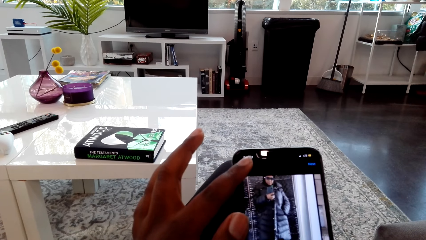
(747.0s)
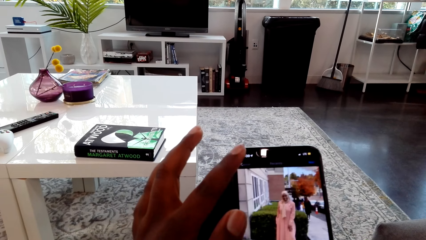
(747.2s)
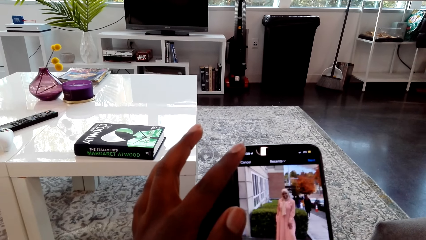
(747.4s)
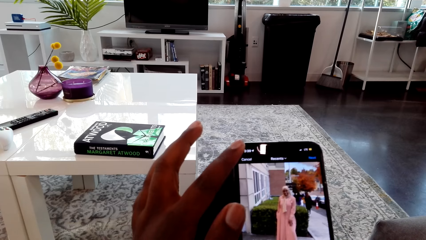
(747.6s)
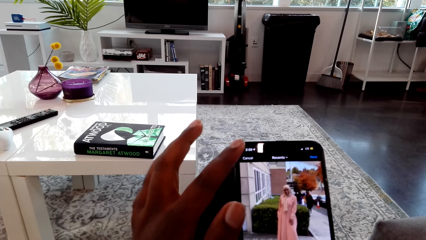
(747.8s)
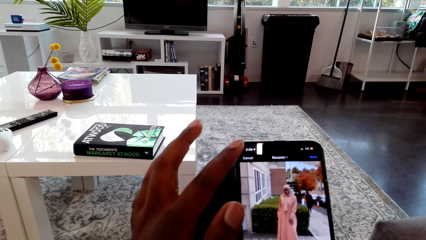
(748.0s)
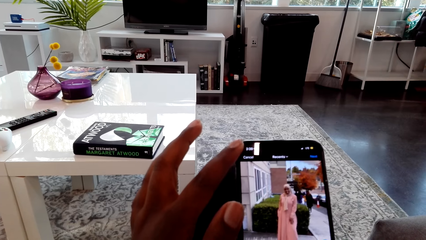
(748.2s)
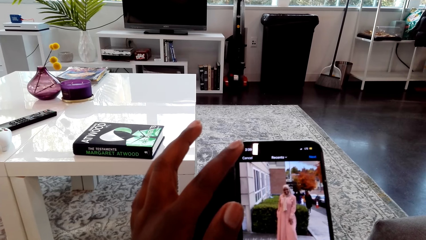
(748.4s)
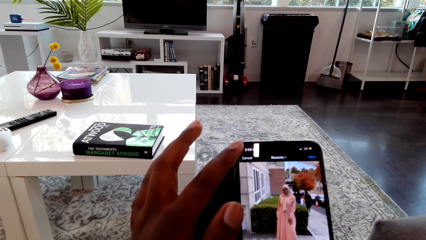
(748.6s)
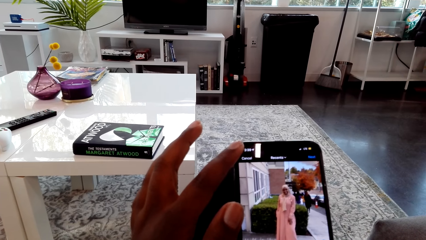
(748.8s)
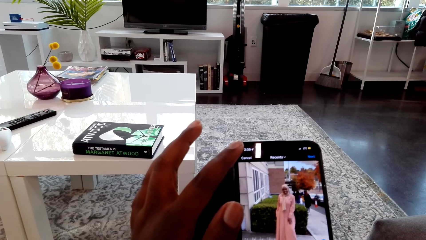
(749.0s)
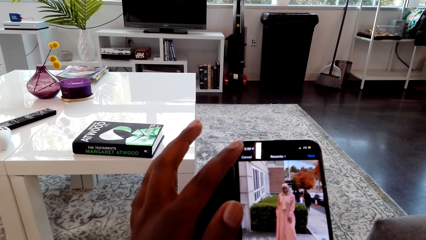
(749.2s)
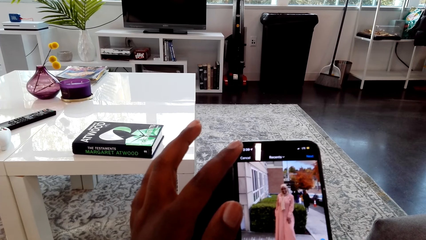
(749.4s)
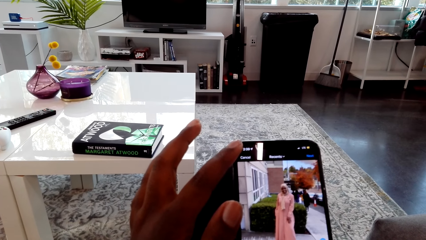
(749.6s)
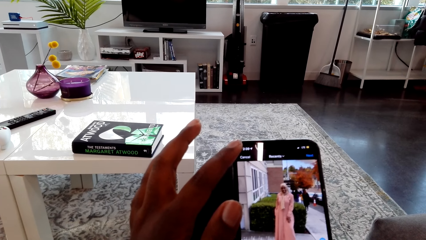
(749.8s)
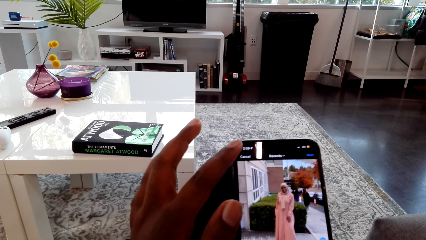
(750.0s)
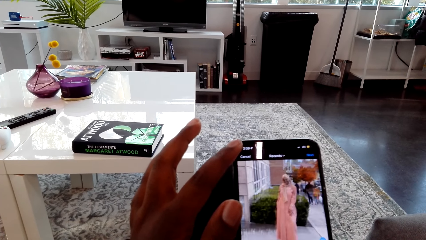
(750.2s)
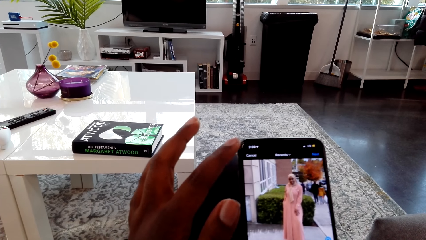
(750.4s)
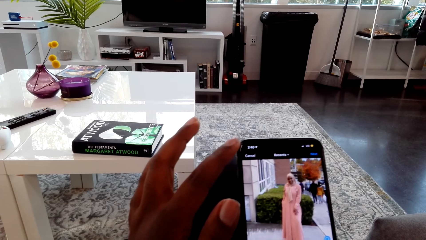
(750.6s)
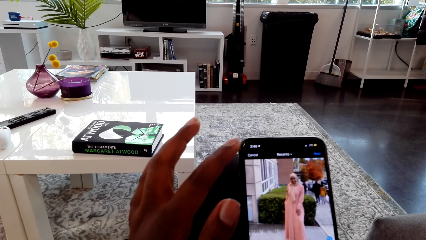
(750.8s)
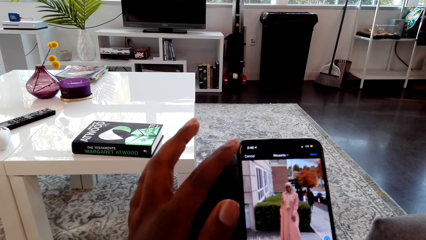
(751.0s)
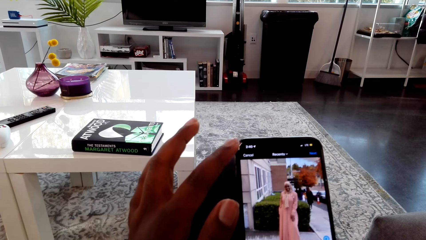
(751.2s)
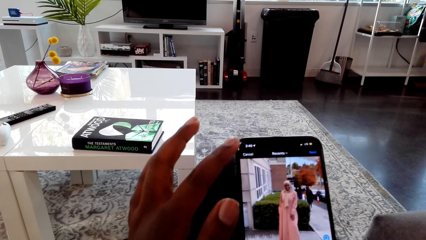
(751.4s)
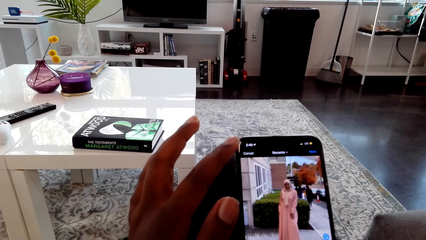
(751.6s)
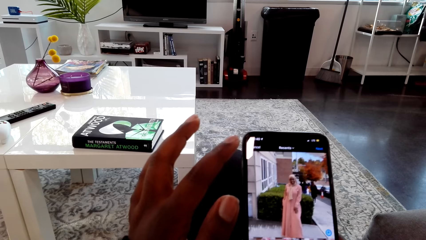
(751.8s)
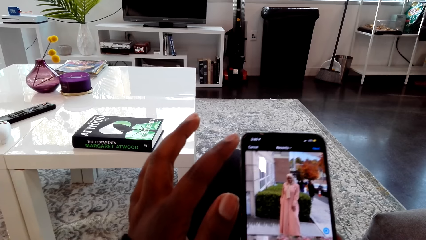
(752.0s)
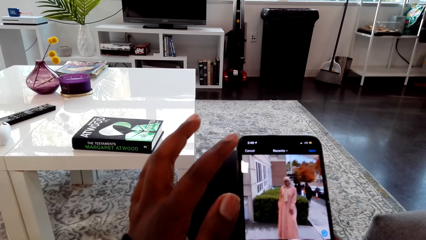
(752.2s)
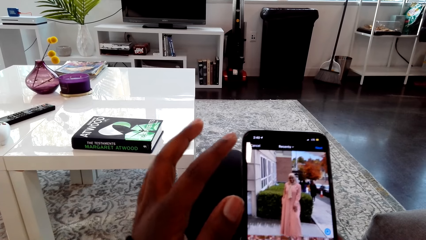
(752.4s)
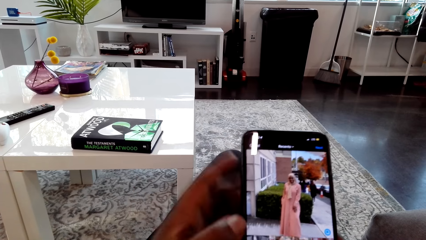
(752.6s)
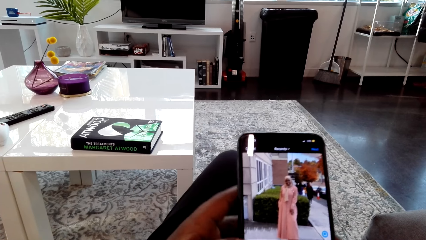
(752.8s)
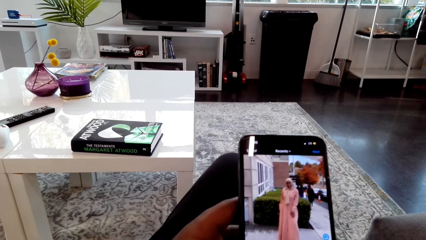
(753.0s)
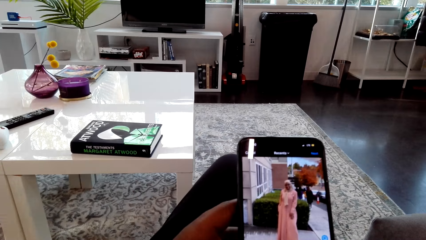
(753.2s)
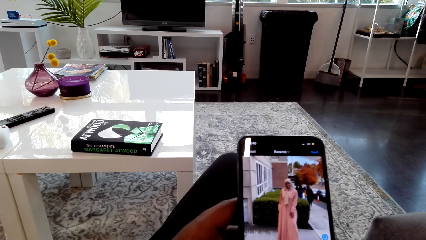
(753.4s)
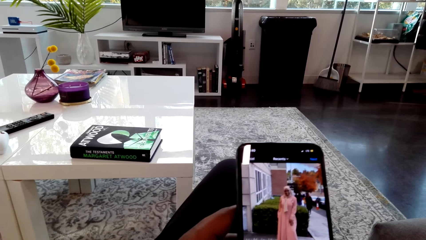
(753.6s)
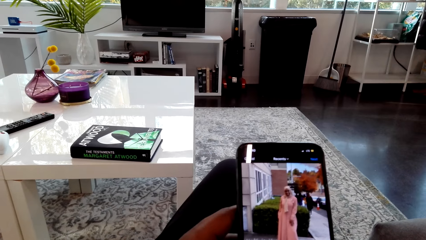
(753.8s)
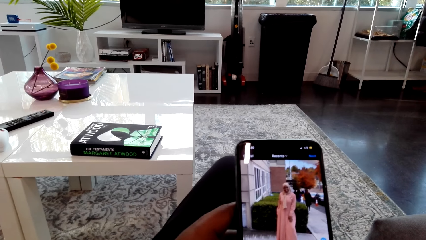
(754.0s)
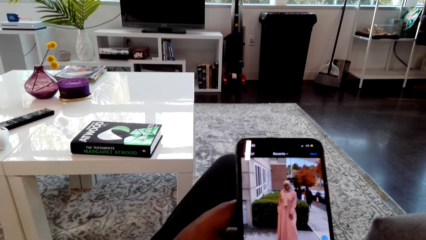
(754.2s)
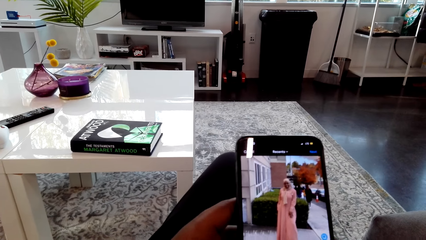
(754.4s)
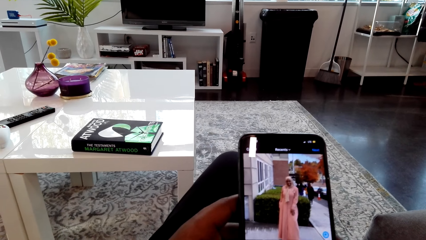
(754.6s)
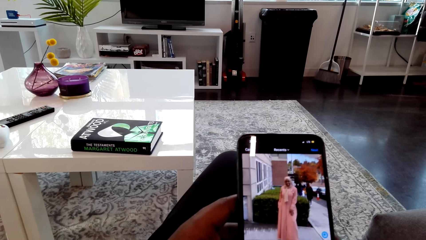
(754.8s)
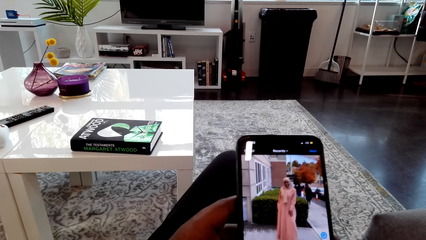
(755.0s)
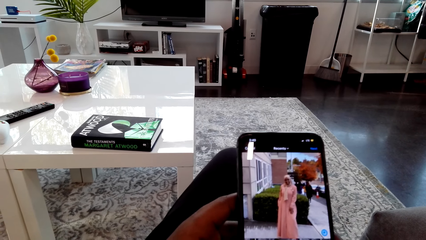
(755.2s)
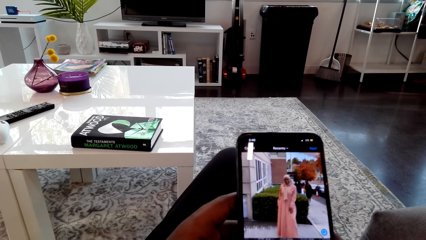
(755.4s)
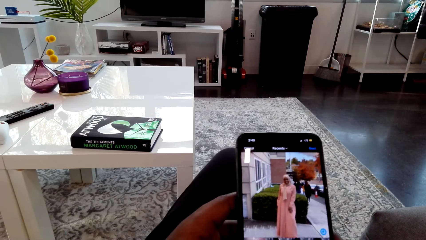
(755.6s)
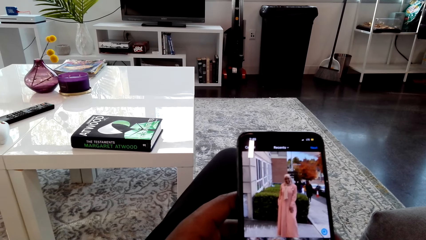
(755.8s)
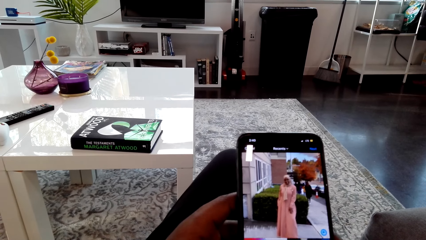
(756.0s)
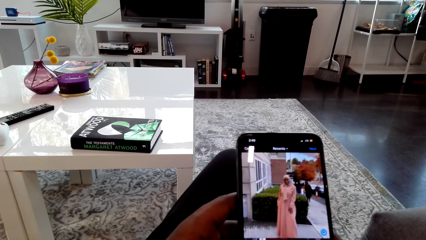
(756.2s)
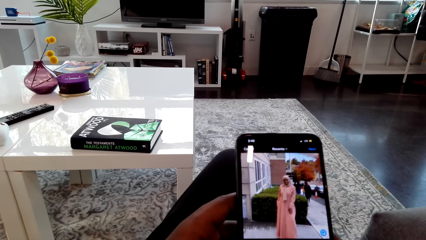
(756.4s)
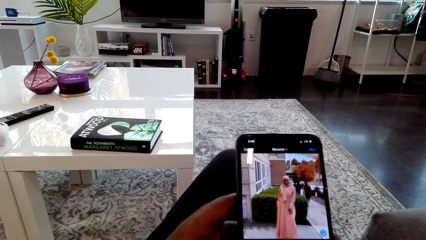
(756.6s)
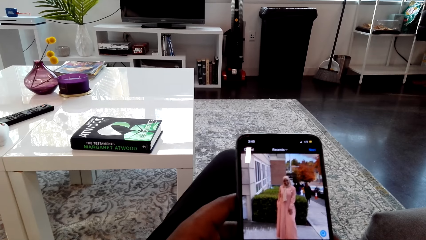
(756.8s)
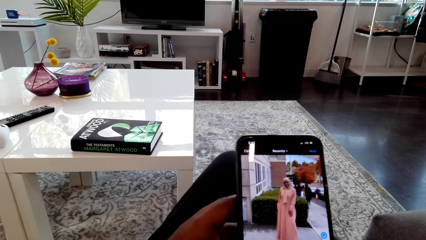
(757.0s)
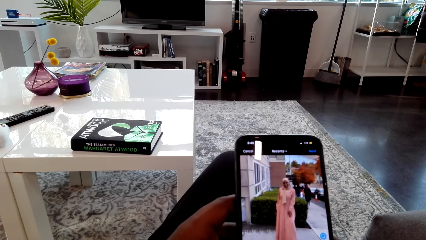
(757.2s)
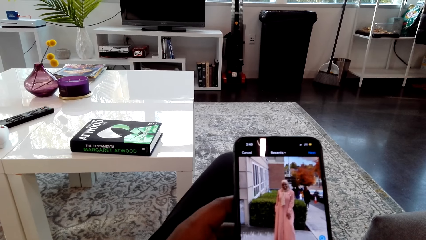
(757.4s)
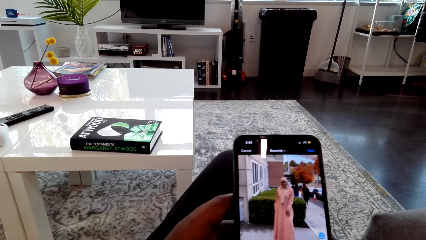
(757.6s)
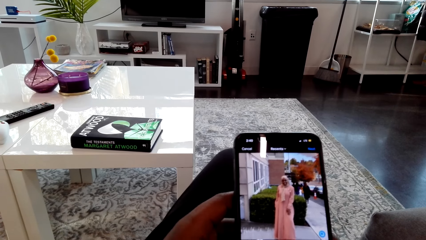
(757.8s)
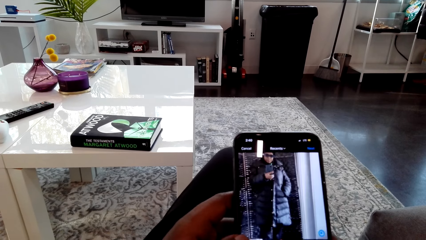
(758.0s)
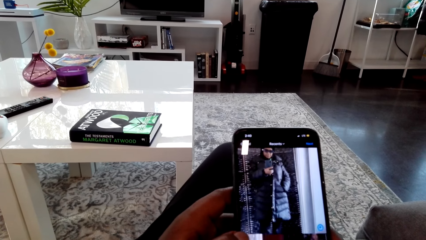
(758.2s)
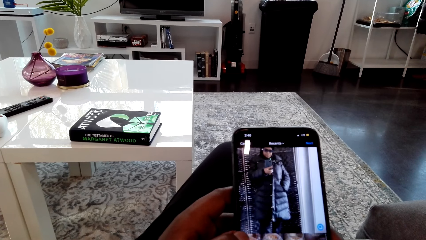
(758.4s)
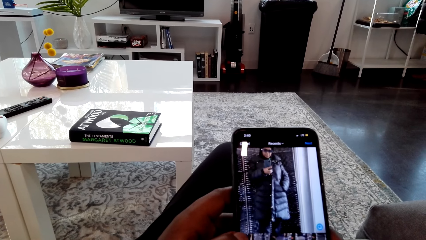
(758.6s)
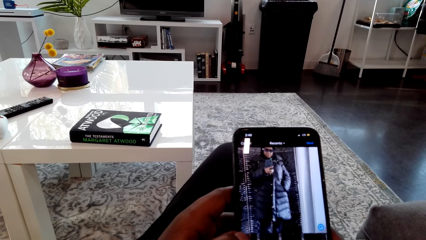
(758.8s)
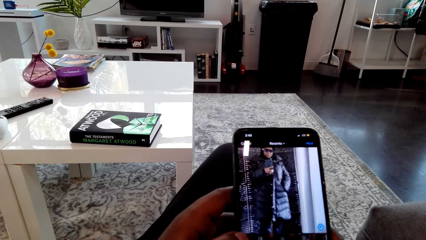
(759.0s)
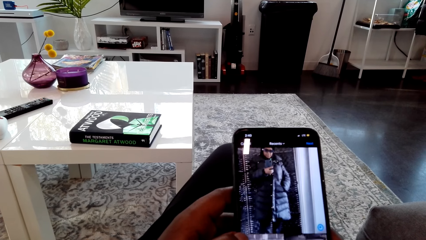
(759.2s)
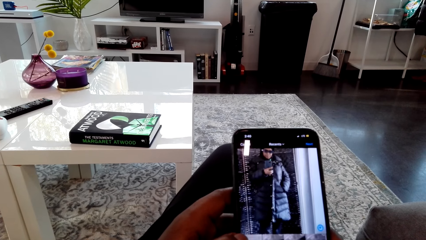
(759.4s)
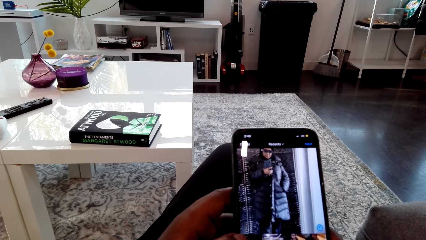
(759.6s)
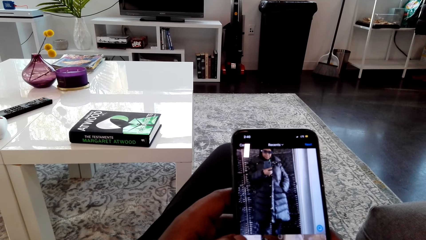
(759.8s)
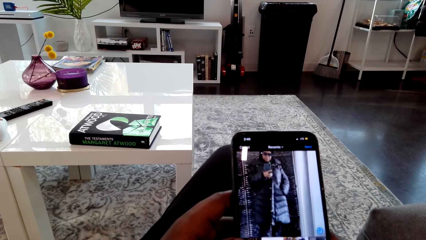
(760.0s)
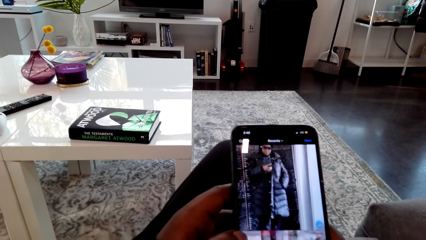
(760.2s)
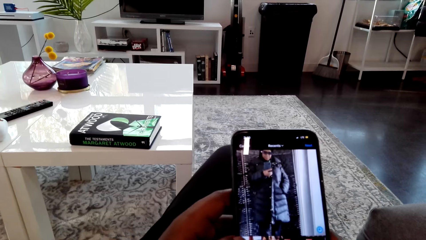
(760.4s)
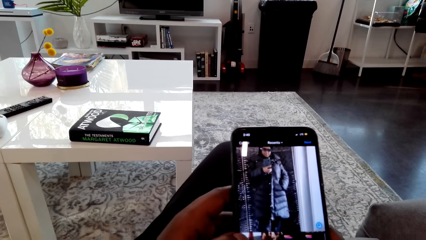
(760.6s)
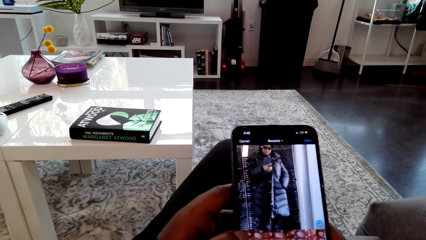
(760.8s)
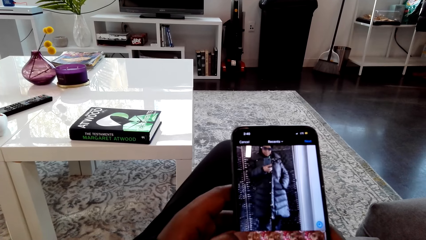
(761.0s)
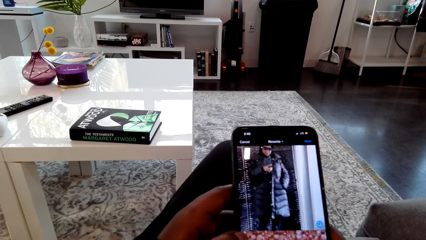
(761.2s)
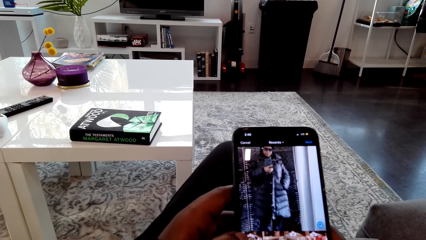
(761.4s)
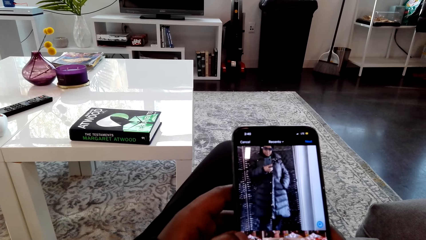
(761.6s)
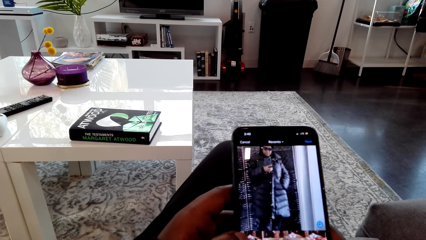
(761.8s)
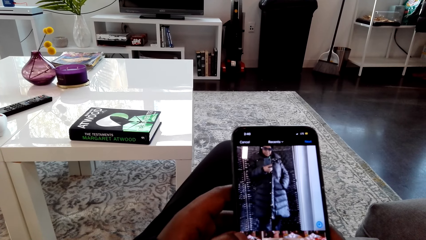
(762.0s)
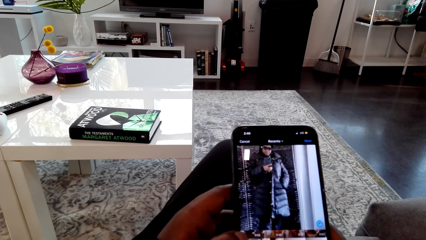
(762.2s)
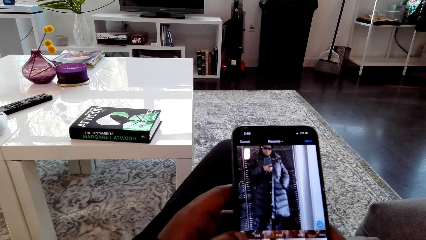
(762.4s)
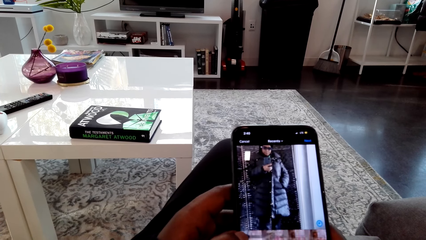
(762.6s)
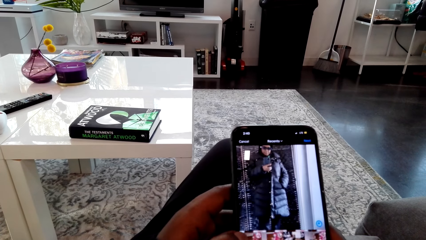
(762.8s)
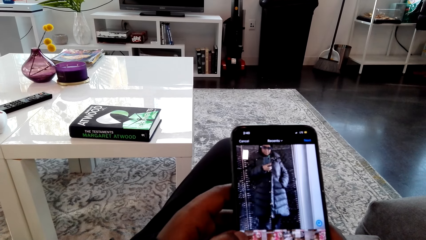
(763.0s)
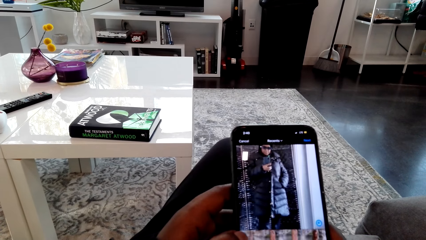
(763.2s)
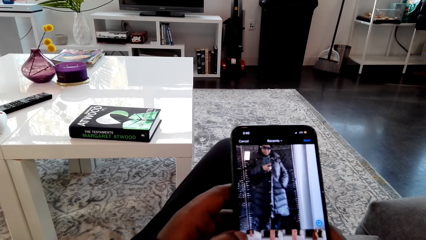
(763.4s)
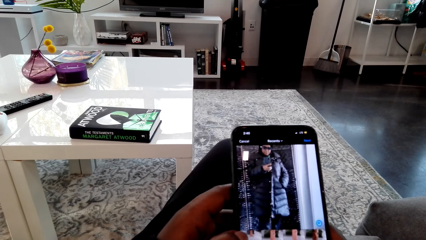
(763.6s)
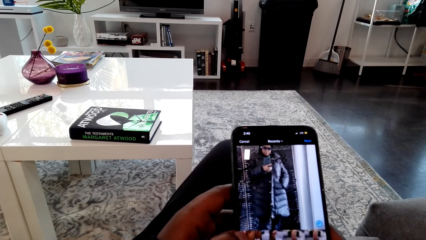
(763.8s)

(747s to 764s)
The camera wearer looks at the phone screen. They look at the phone screen again. A woman talks to the camera wearer. The camera wearer looks at the phone screen and talks to the woman. They look at the phone screen. The woman talks to the camera wearer. The camera wearer looks at the phone screen and talks to the woman. They look at the phone screen. The woman talks to the camera wearer. The camera wearer talks to the woman. They look at the phone screen. They look at the phone screen again. The woman talks to the camera wearer.
